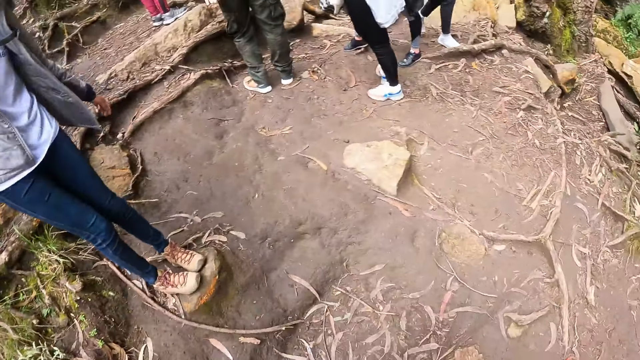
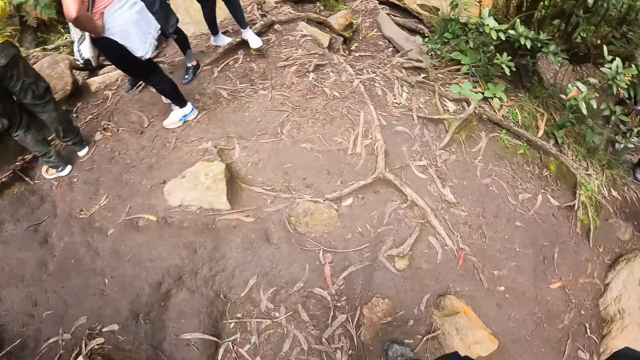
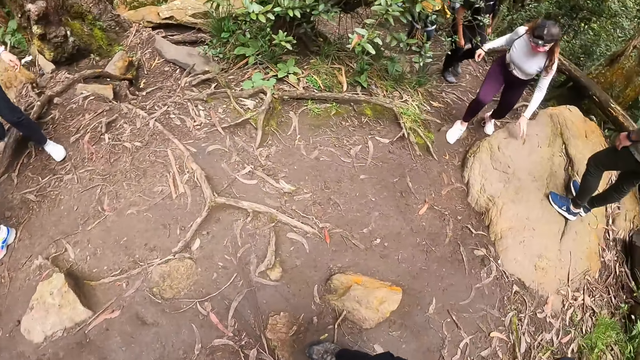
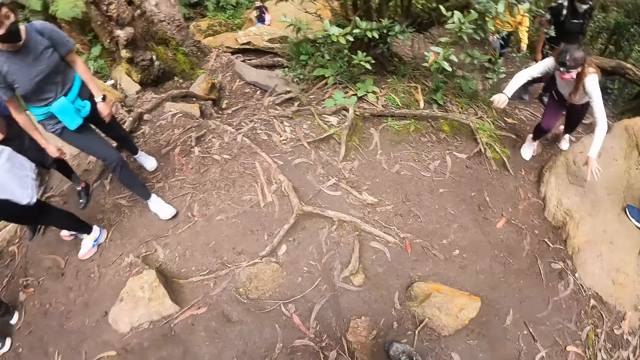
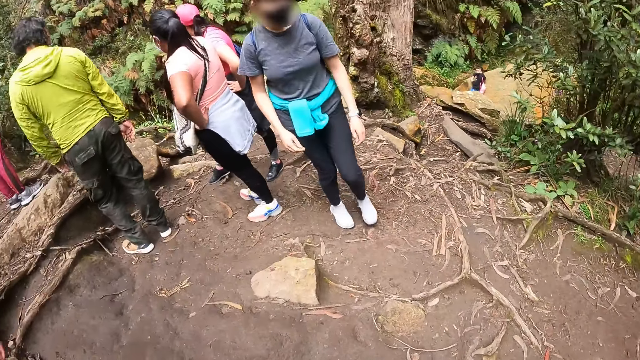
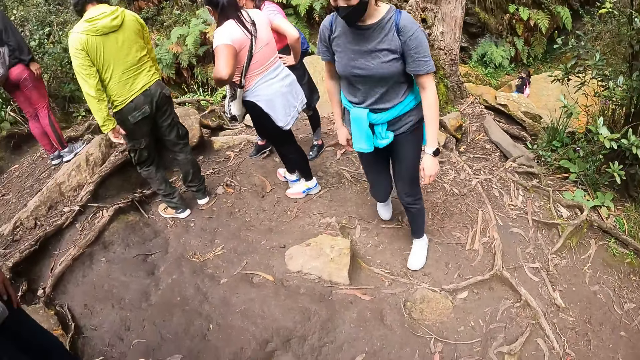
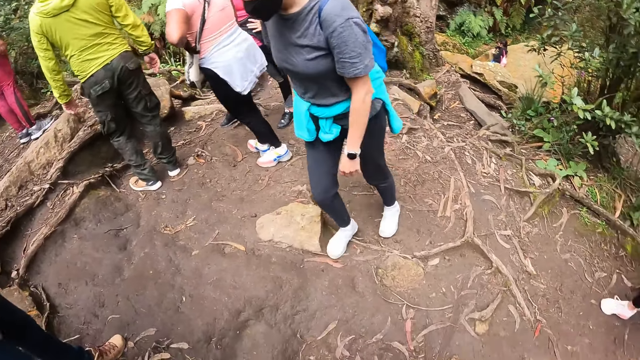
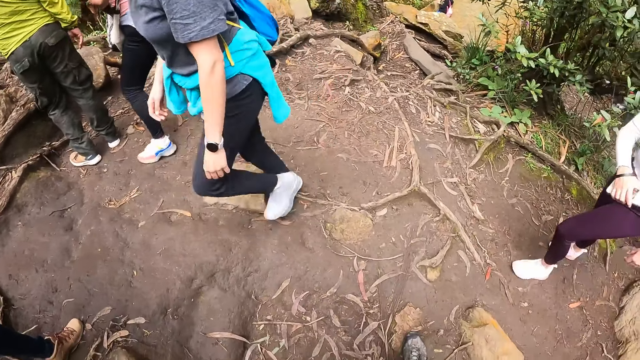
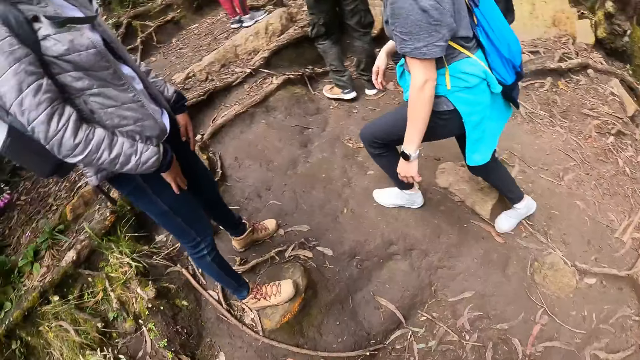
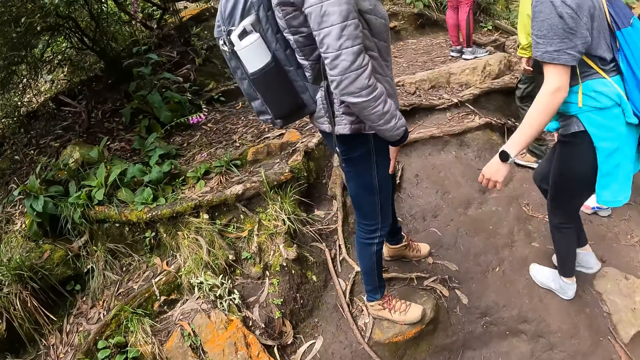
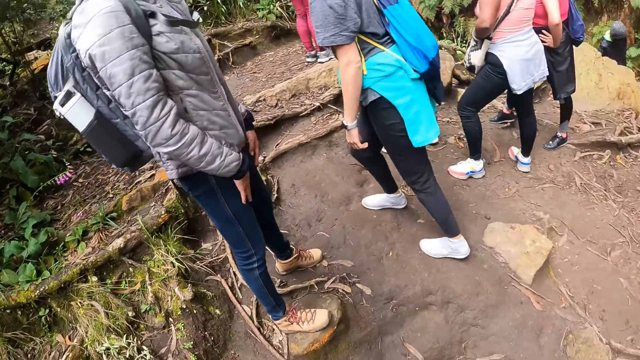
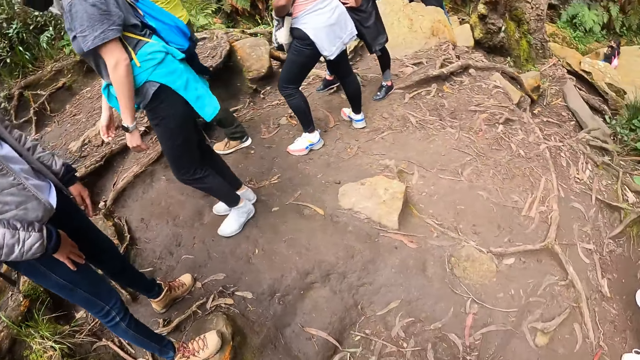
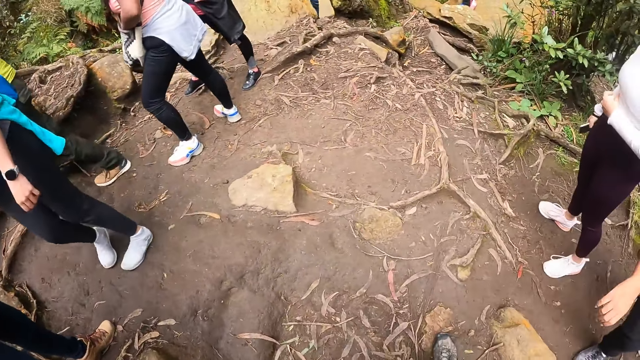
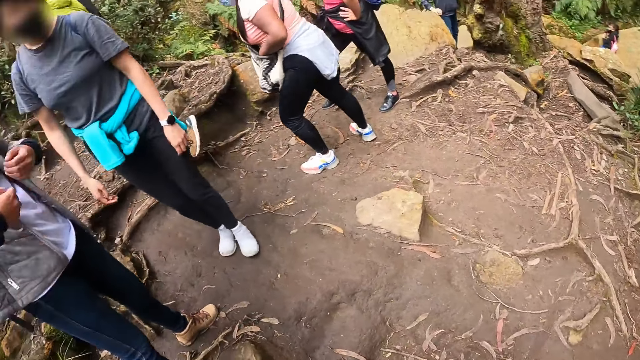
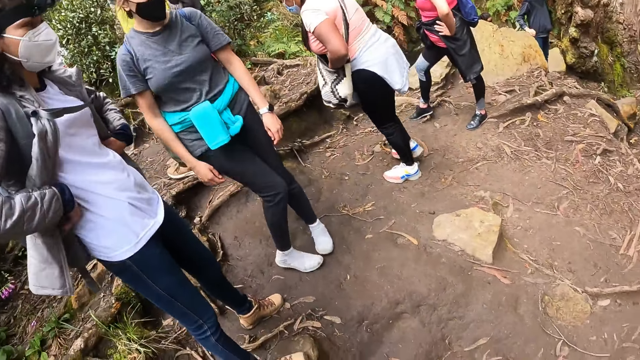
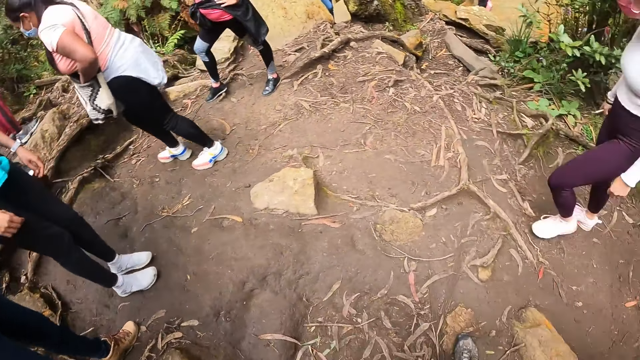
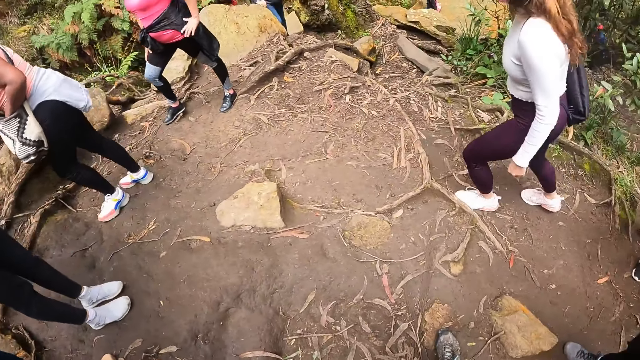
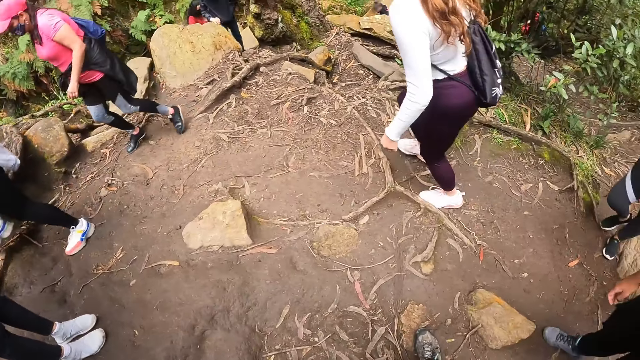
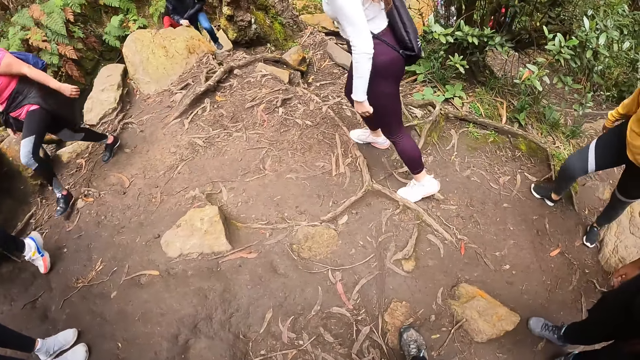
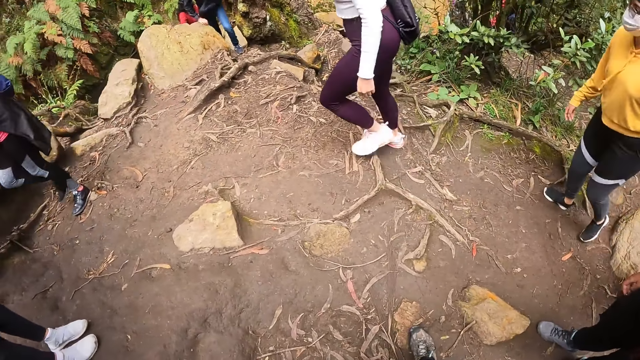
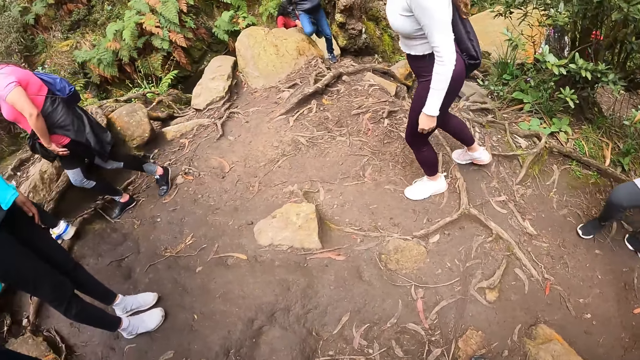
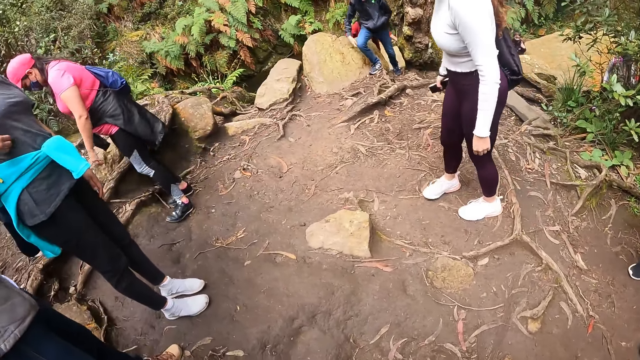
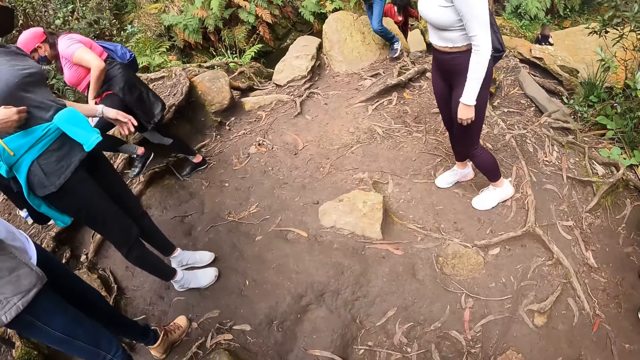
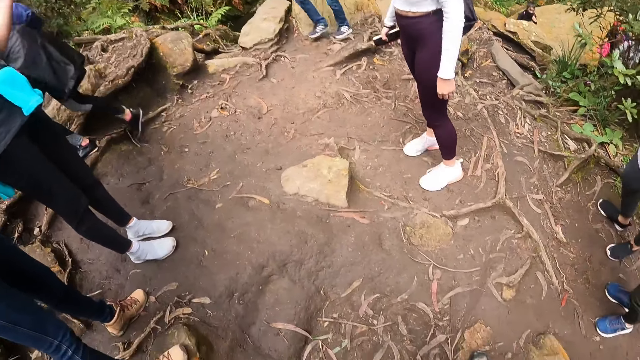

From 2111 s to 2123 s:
The camera wearer looks around the field. They look around the field again.

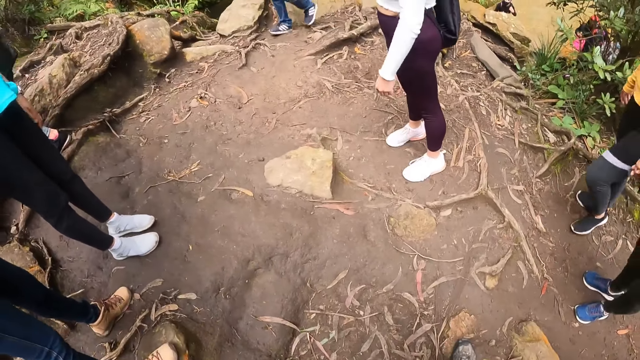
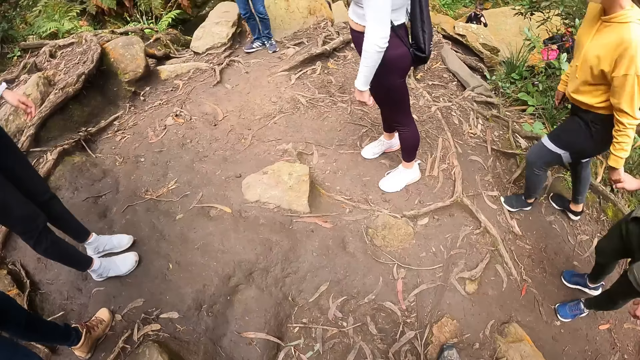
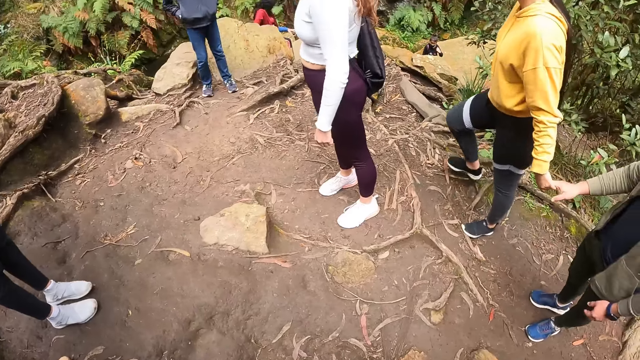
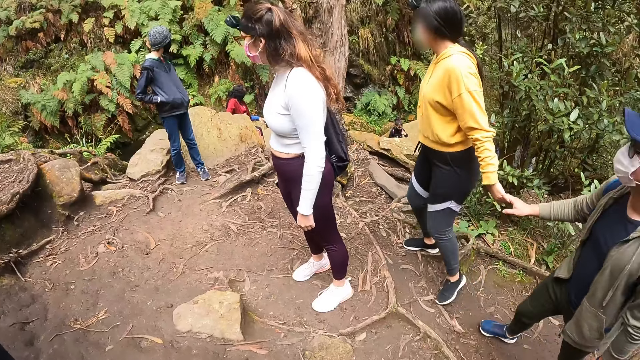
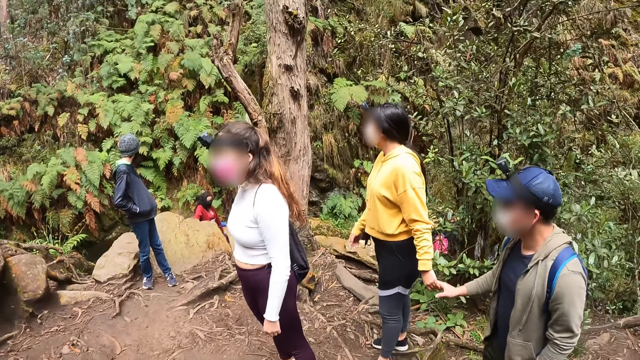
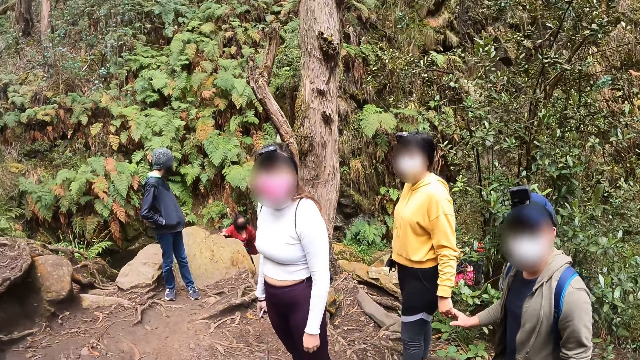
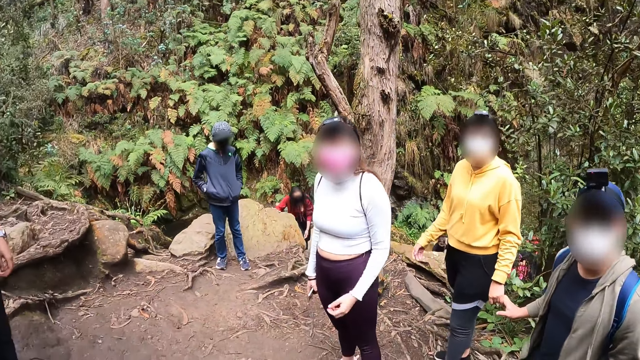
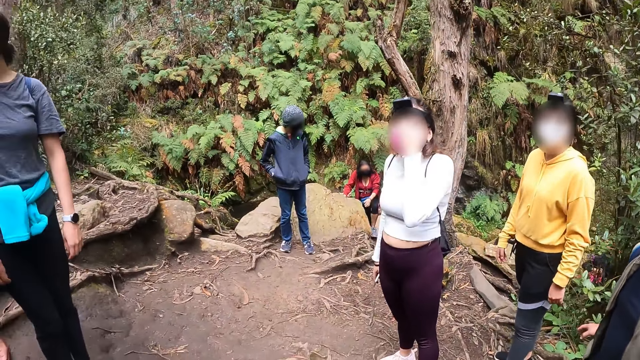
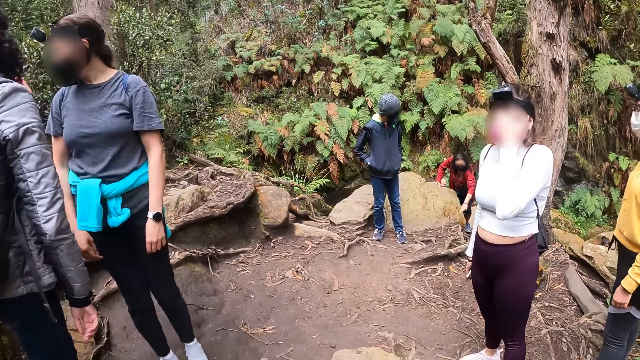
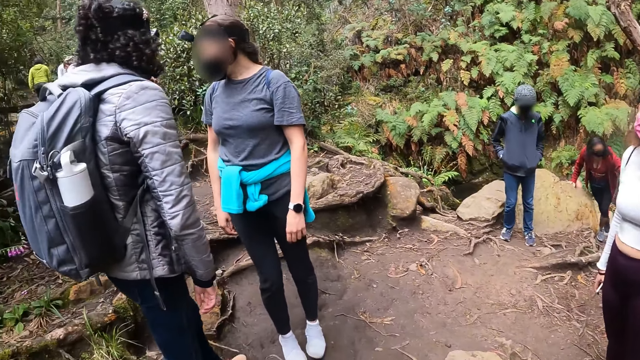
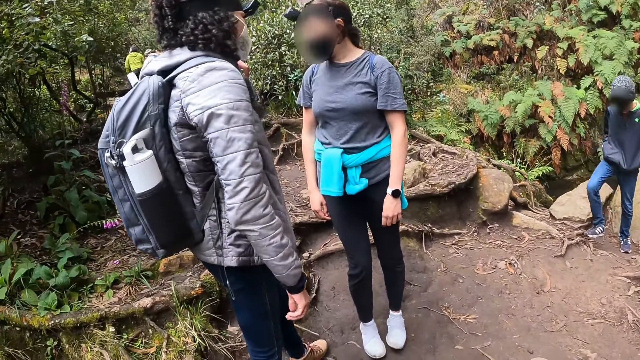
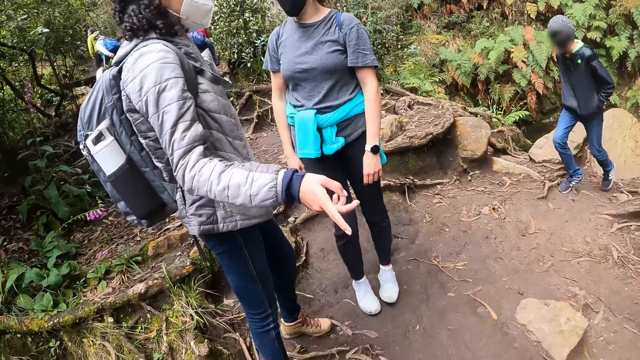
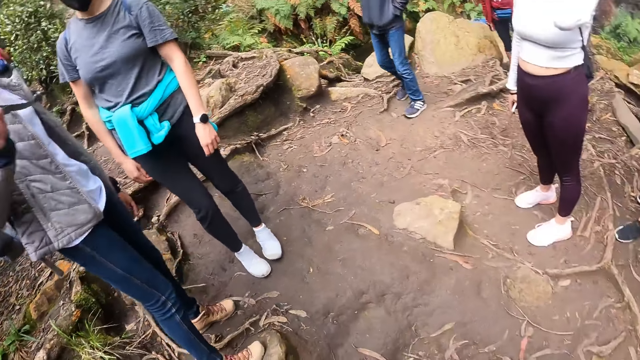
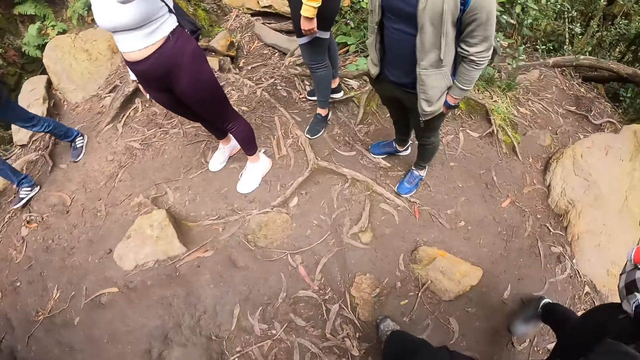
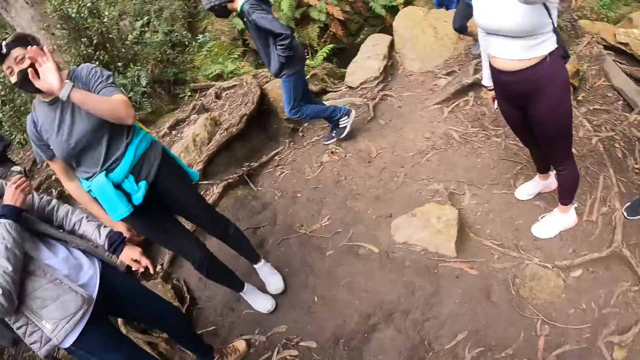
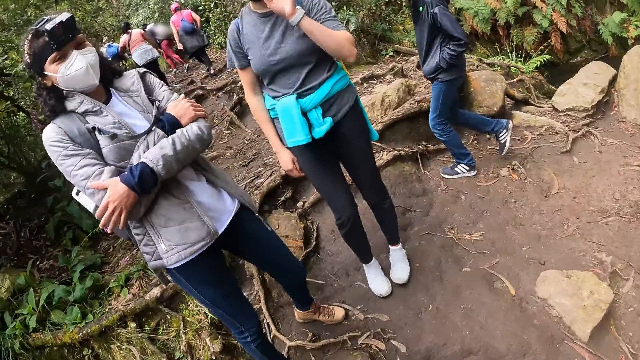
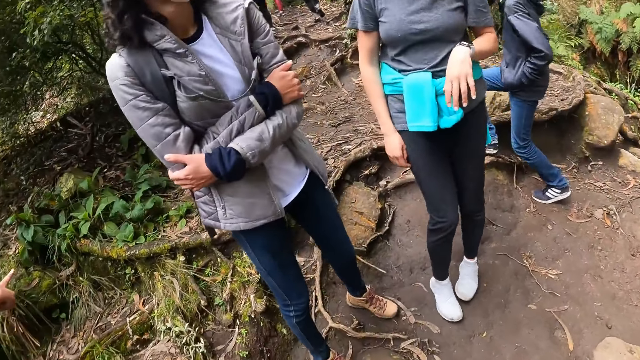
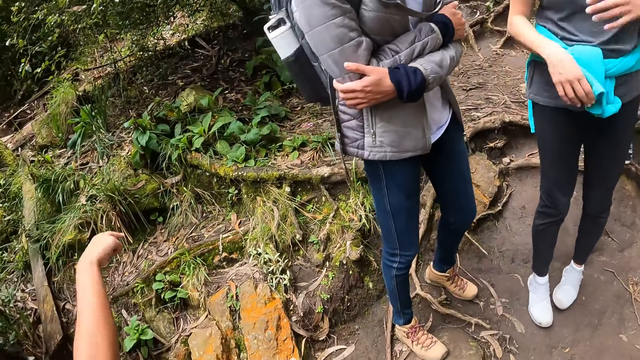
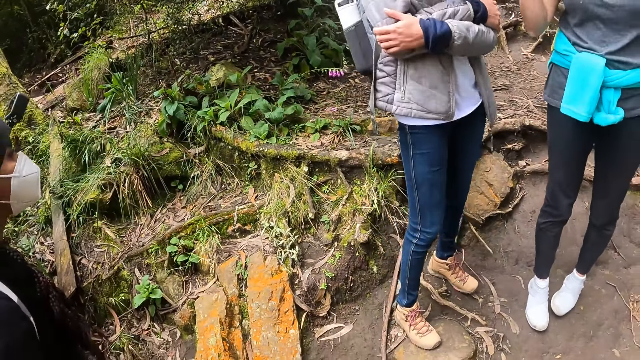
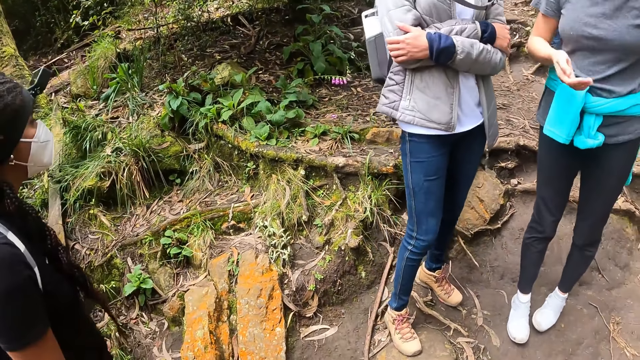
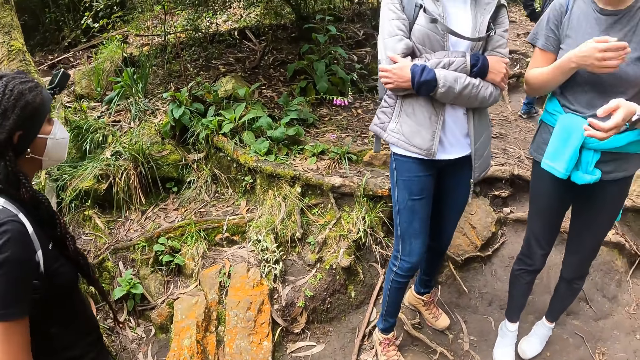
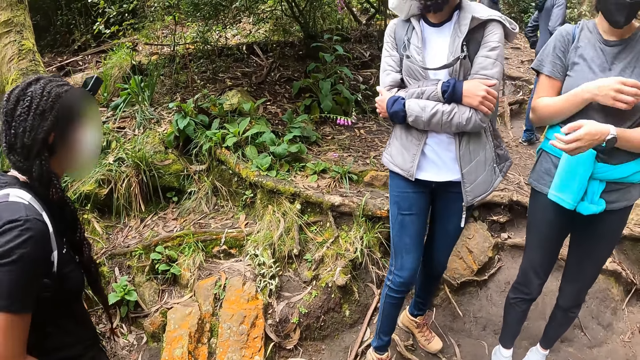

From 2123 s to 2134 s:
A lady gestures out with her hand. The camera wearer looks around the field.
